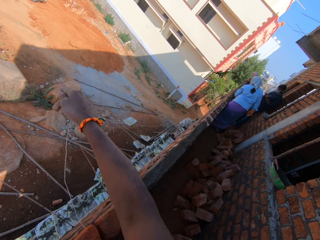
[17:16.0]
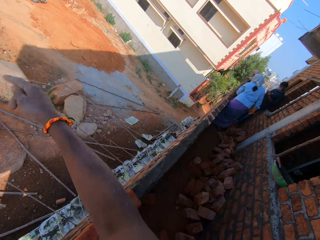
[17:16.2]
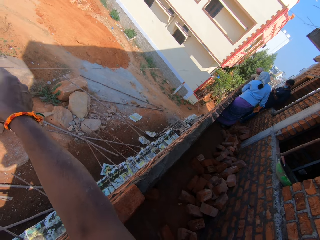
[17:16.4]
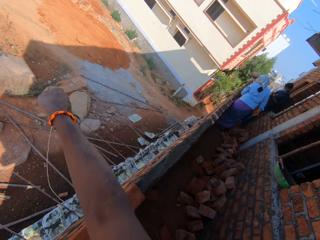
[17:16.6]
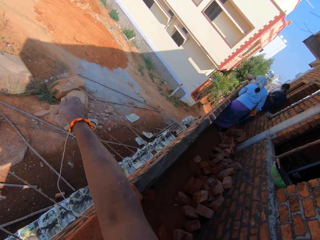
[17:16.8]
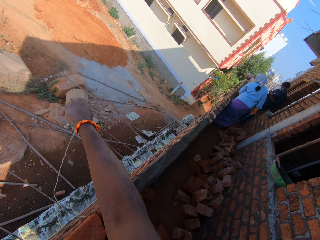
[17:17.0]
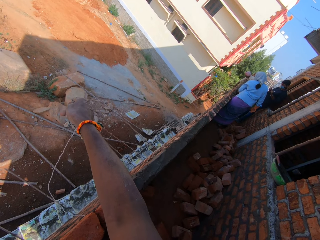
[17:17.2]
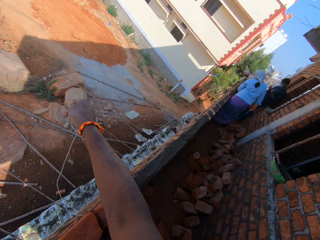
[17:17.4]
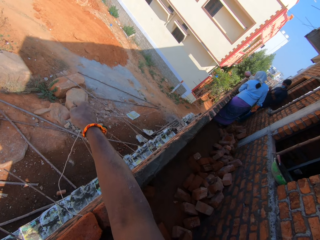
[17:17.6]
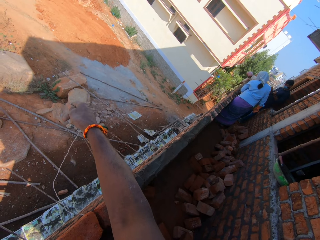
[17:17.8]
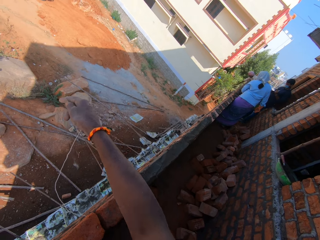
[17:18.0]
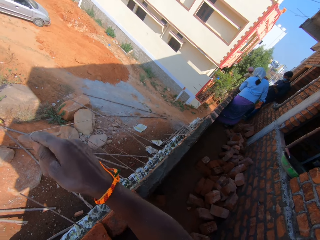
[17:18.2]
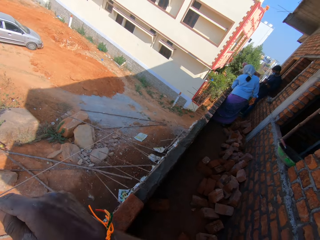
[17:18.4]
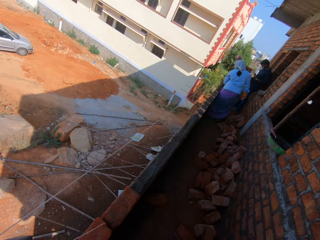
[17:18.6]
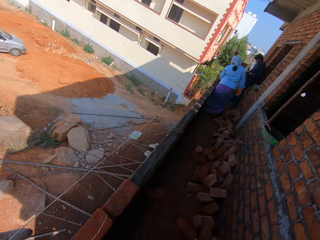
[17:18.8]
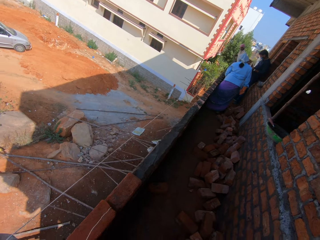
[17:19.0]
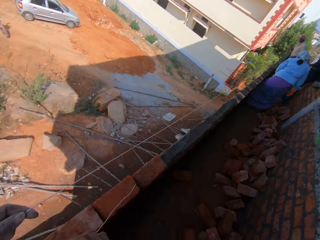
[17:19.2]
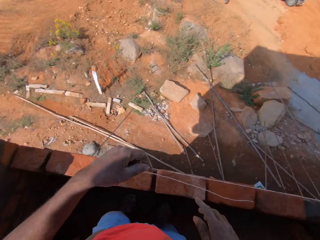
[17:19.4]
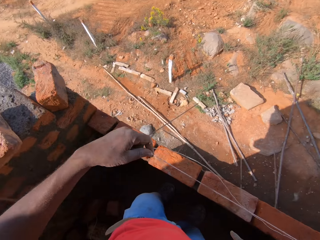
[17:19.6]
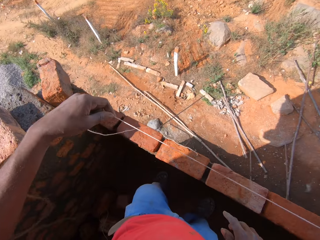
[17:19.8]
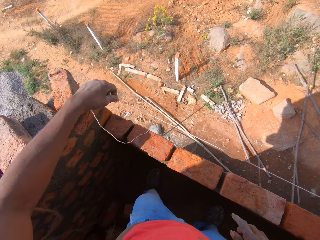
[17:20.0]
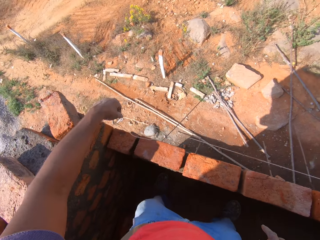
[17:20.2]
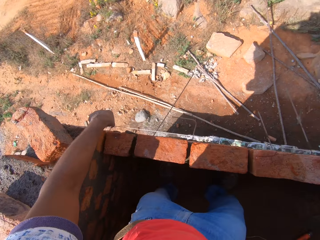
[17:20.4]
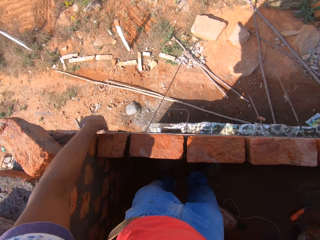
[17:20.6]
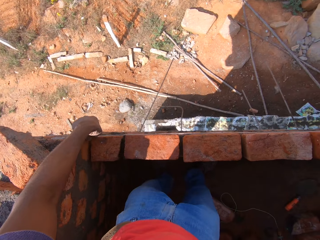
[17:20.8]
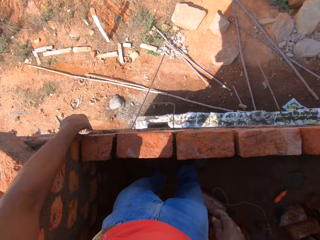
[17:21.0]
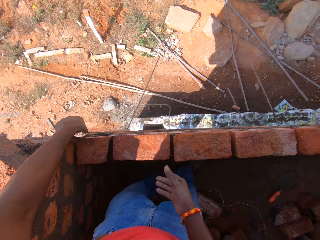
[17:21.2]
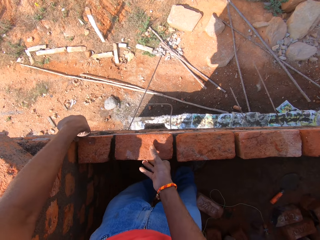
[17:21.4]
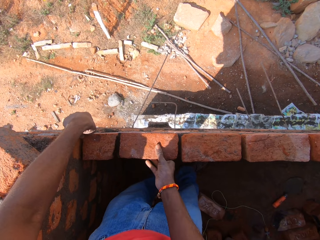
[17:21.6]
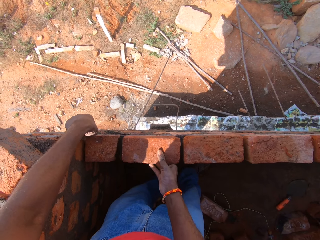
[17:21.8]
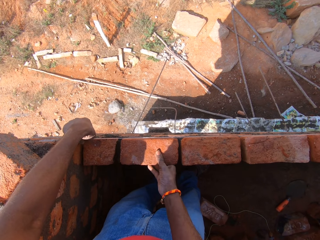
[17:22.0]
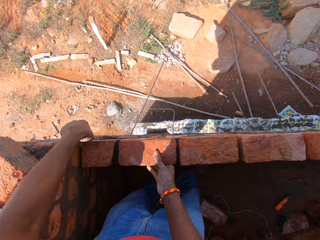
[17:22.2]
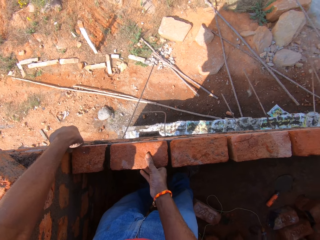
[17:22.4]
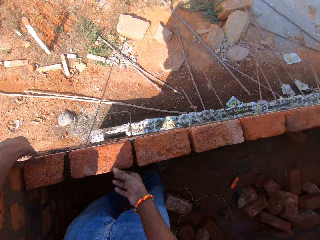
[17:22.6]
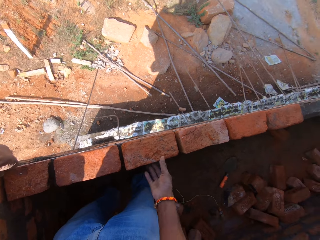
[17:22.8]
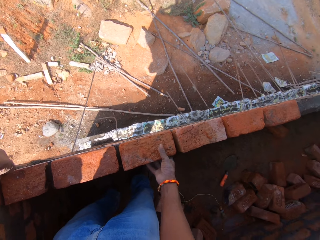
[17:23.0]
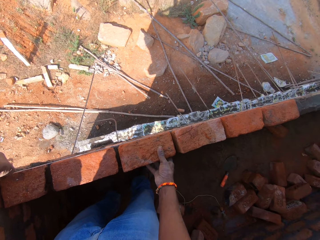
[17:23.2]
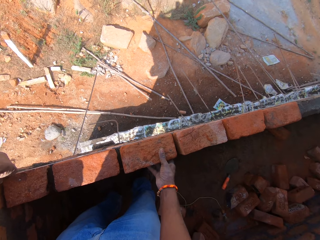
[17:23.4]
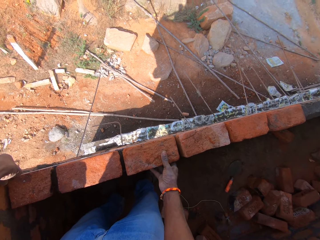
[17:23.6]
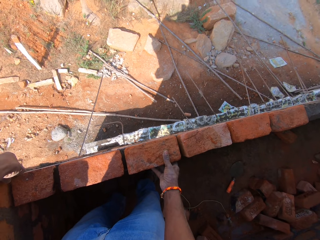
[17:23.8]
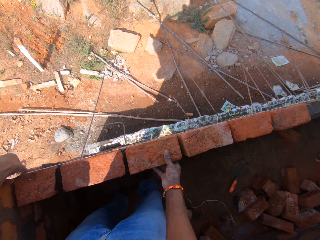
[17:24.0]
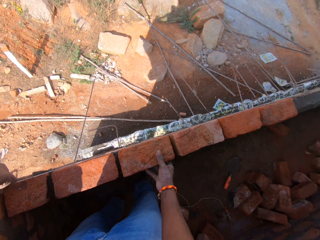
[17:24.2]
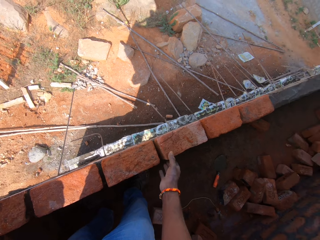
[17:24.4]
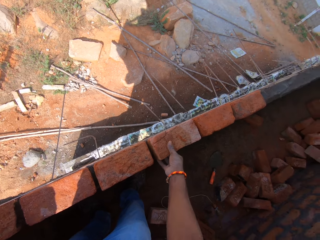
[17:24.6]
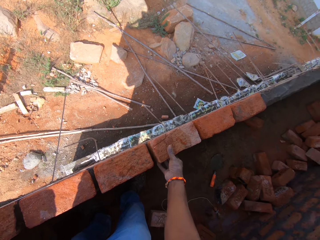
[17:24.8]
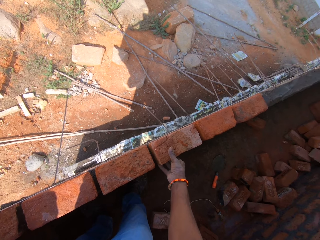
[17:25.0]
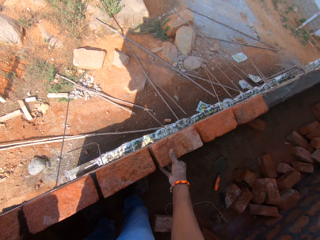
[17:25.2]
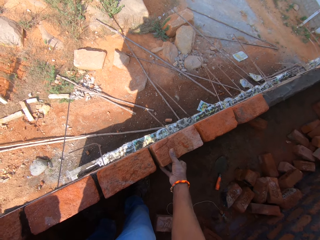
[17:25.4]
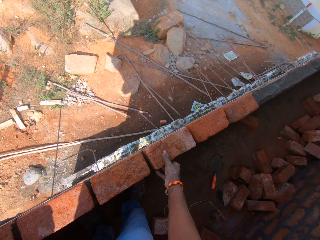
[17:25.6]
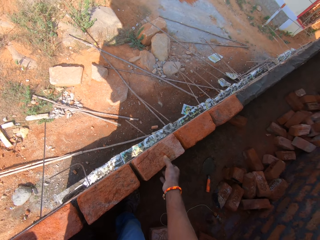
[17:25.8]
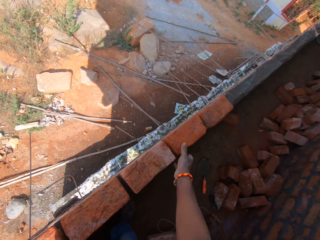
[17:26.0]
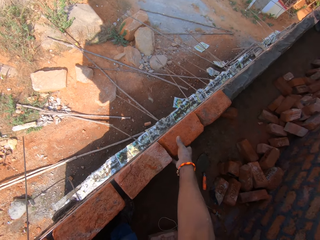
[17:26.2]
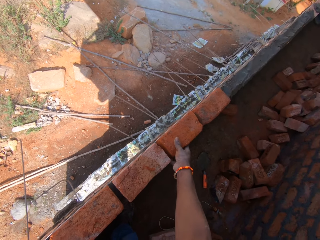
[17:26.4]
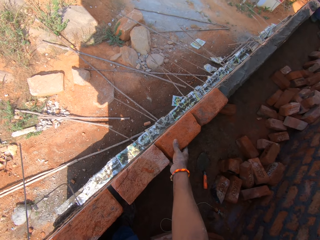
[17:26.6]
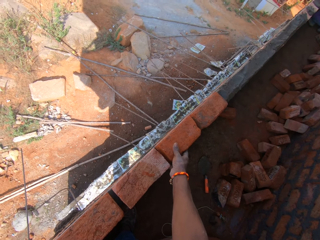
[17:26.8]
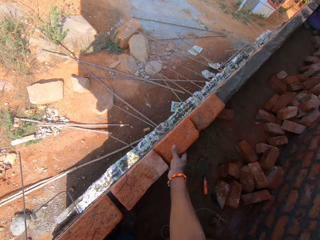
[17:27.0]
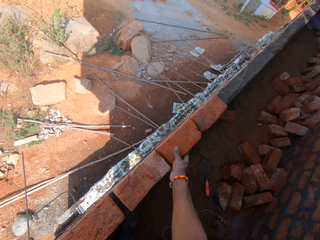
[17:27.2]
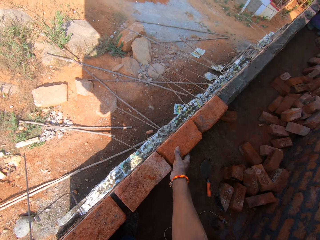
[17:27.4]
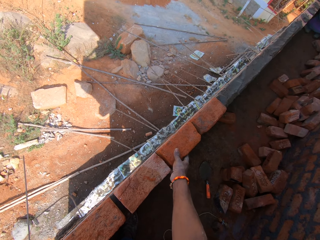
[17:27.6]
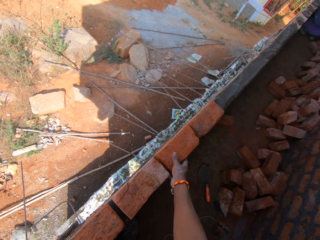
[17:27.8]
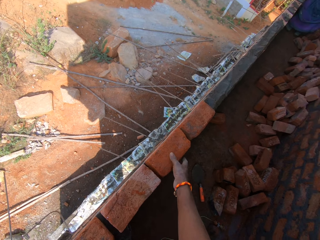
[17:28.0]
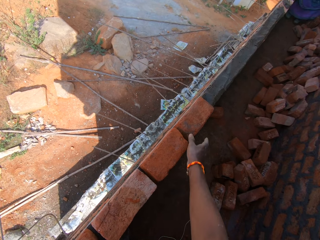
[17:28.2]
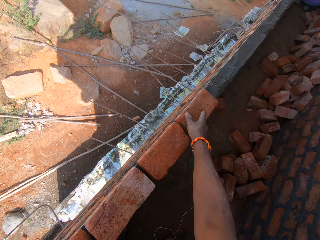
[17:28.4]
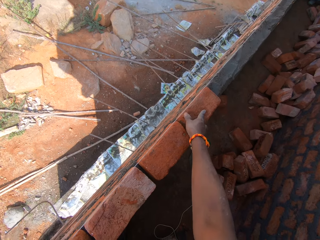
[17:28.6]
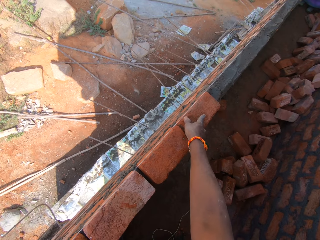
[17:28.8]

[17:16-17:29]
The camera wearer measures the wall. They adjust the bricks. They hold the brick repeatedly.

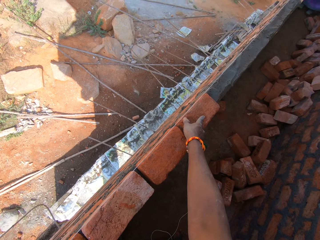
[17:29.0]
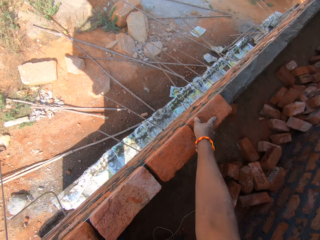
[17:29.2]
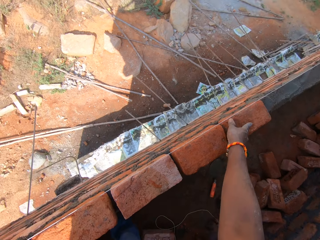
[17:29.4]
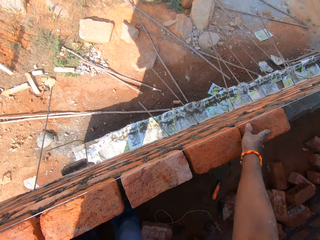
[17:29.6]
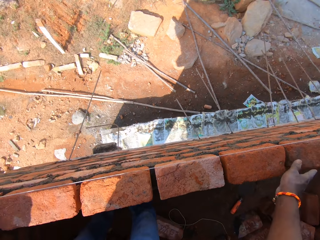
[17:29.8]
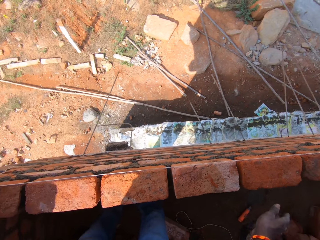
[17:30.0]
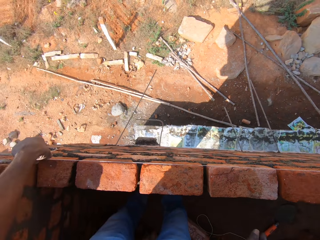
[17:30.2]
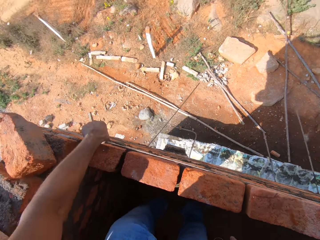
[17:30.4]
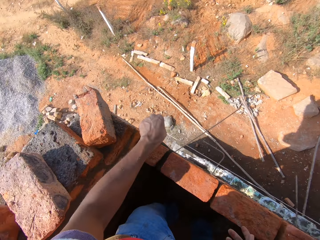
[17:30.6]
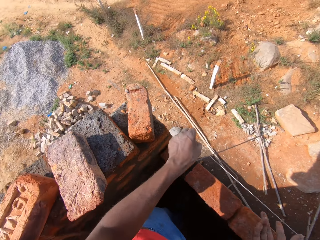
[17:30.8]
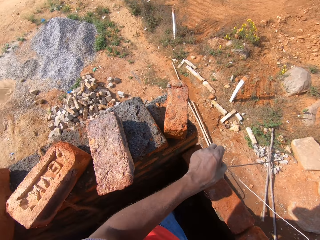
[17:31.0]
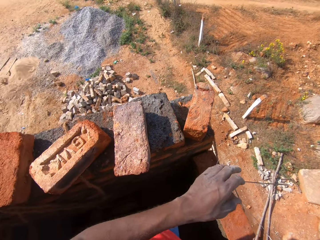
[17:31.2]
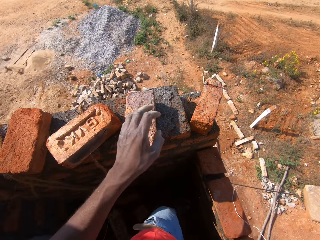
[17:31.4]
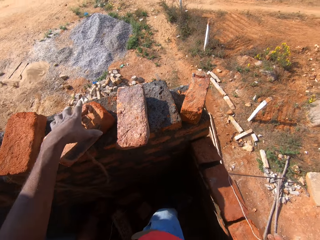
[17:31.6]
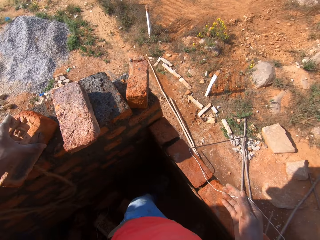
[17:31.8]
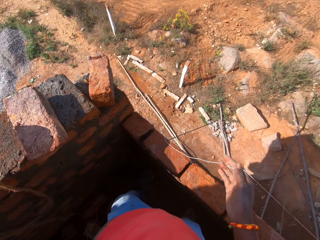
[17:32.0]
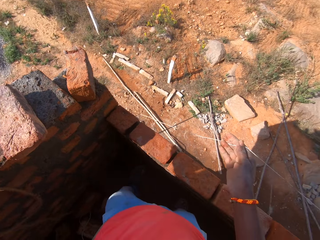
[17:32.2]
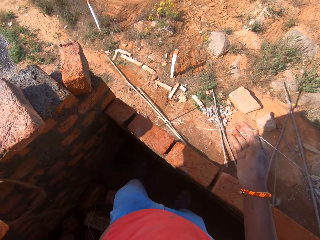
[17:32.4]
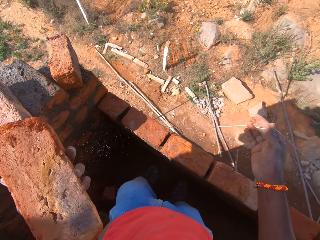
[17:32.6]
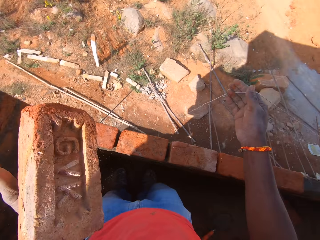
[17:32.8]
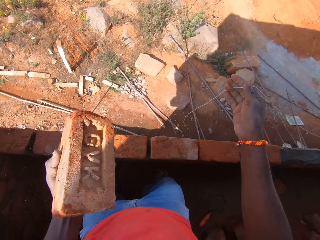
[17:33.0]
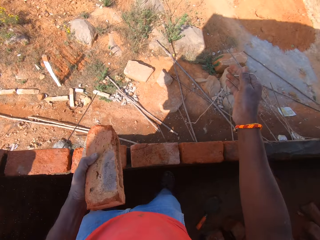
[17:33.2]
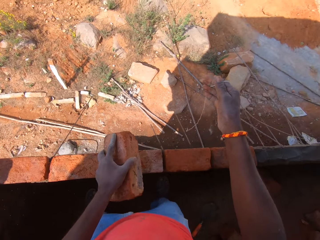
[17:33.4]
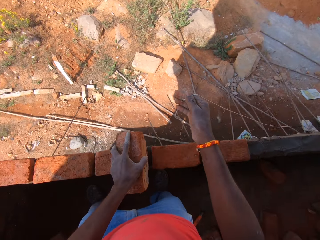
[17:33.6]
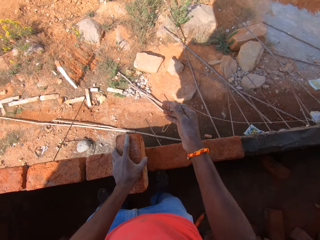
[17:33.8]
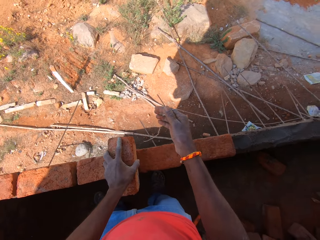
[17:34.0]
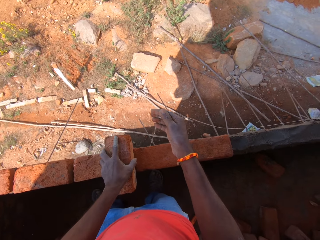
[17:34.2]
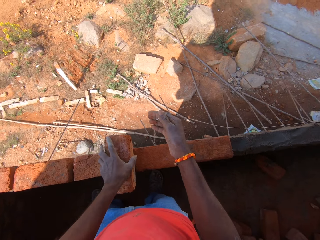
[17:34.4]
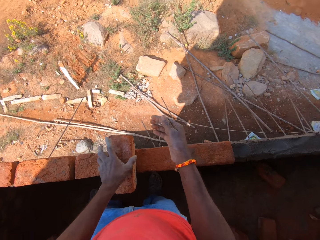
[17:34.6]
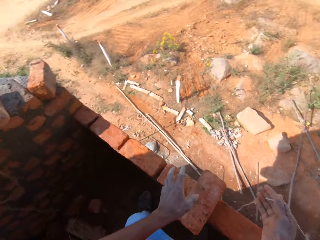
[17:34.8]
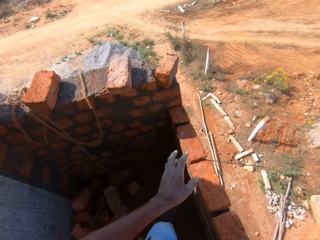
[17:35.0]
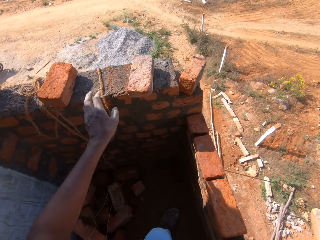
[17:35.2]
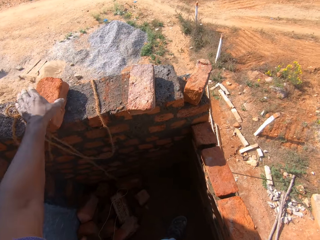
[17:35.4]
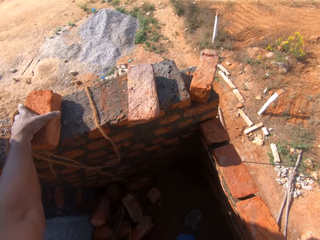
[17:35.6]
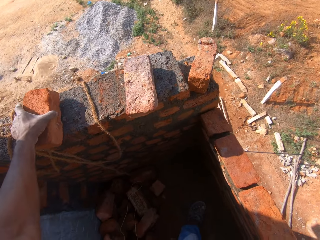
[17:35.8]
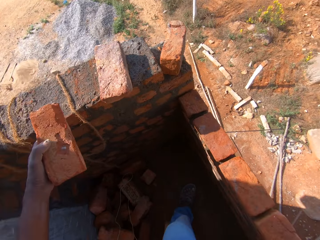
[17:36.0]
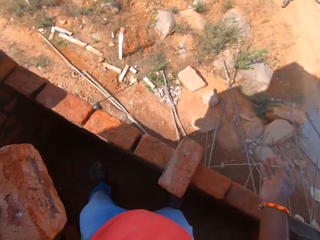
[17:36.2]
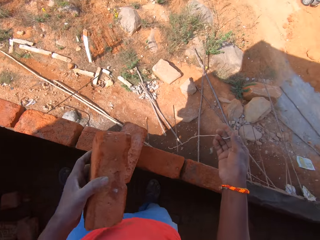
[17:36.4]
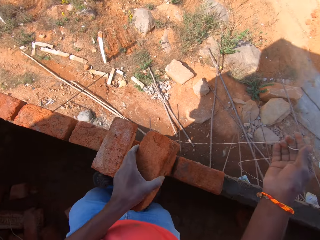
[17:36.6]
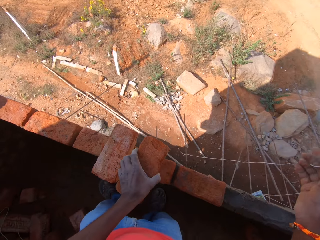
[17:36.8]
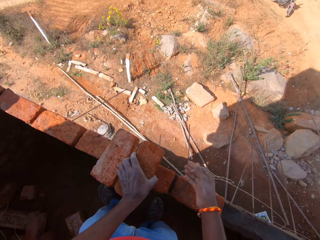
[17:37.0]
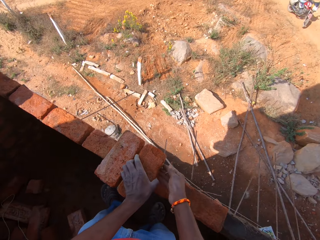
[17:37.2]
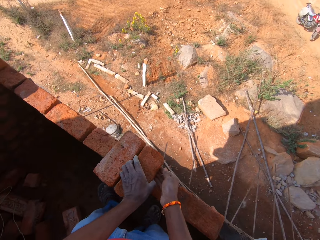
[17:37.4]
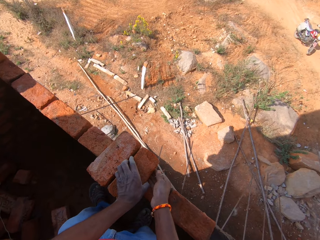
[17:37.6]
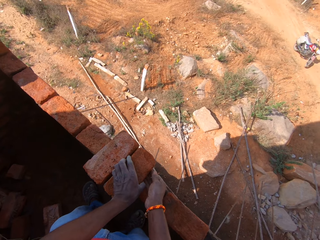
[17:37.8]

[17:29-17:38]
The camera wearer picks a brick on the side. They place the brick on the brick wall. They pick the brick on the side. They place the brick on the brick wall.
